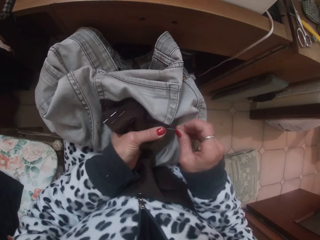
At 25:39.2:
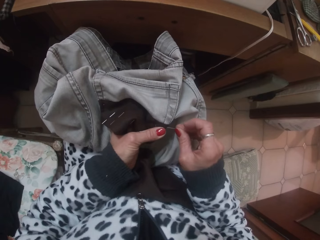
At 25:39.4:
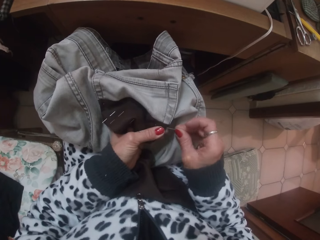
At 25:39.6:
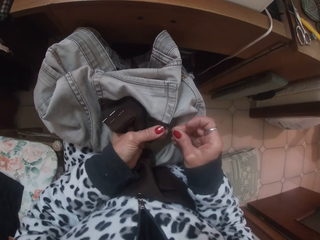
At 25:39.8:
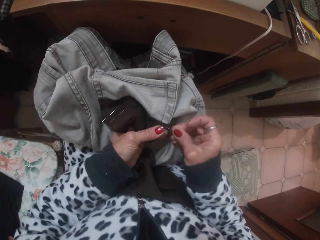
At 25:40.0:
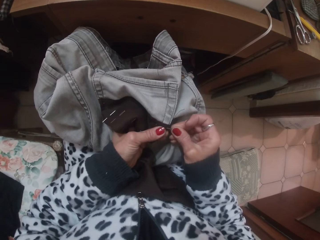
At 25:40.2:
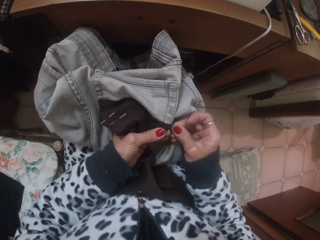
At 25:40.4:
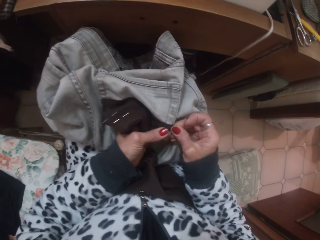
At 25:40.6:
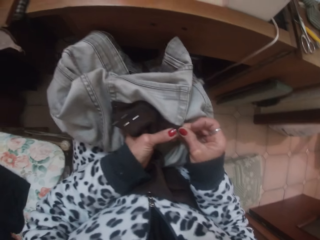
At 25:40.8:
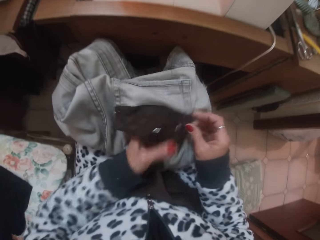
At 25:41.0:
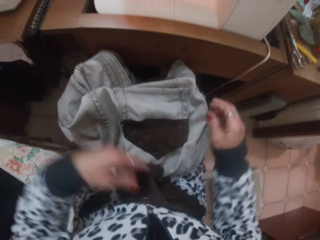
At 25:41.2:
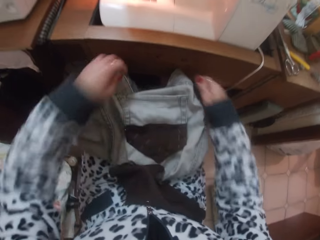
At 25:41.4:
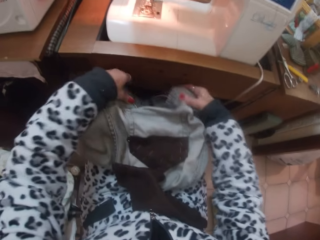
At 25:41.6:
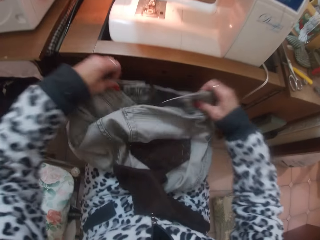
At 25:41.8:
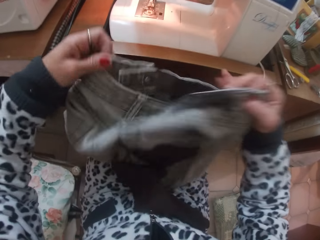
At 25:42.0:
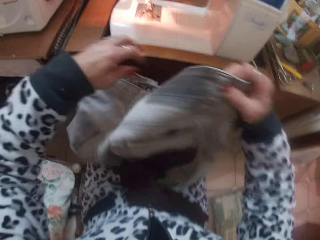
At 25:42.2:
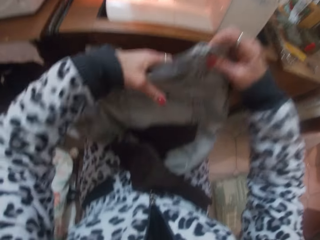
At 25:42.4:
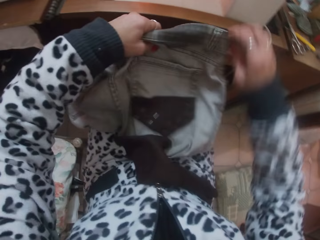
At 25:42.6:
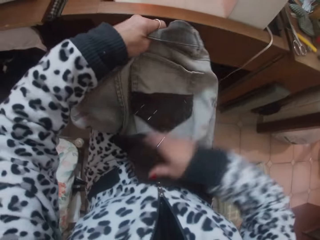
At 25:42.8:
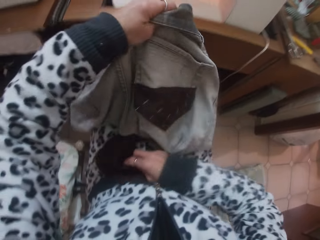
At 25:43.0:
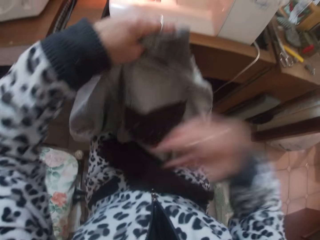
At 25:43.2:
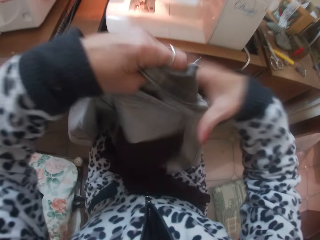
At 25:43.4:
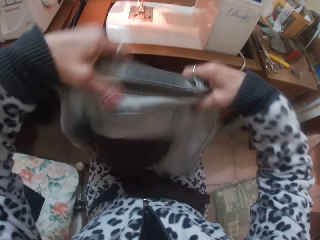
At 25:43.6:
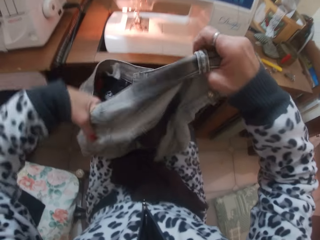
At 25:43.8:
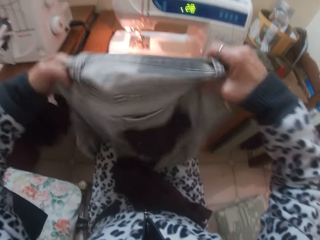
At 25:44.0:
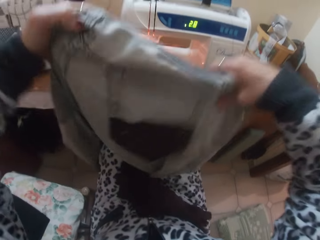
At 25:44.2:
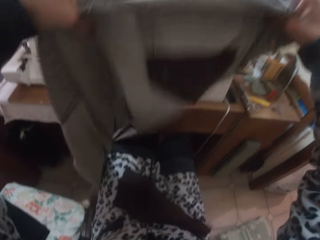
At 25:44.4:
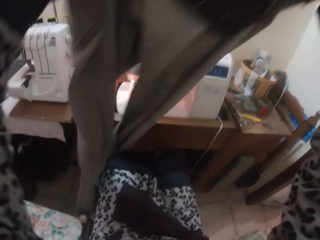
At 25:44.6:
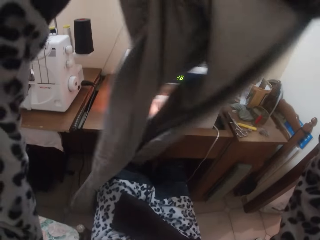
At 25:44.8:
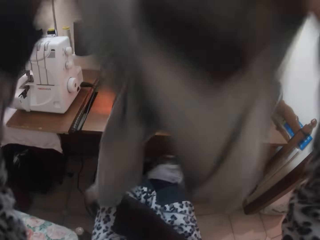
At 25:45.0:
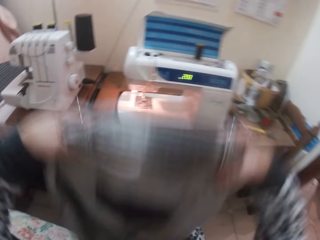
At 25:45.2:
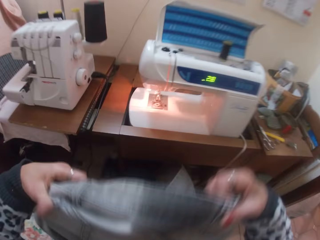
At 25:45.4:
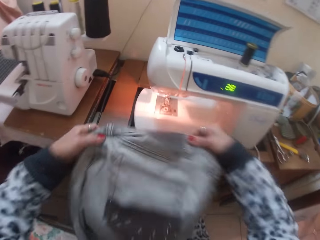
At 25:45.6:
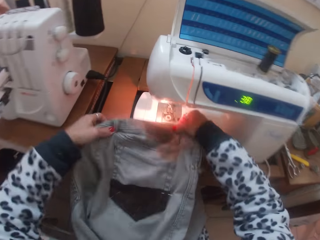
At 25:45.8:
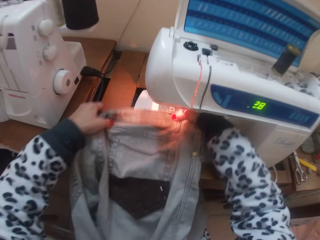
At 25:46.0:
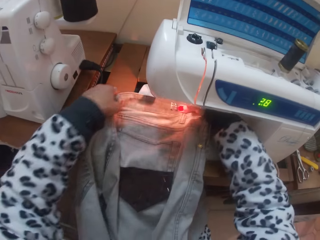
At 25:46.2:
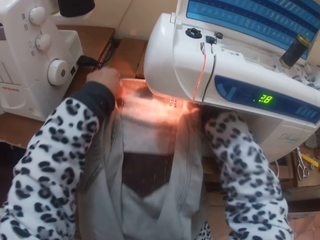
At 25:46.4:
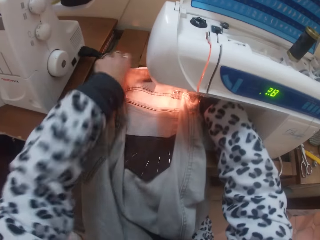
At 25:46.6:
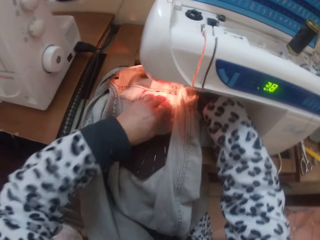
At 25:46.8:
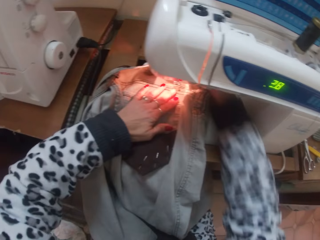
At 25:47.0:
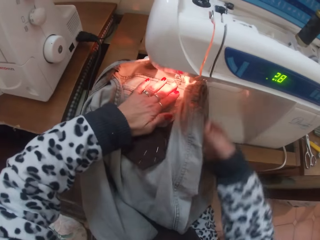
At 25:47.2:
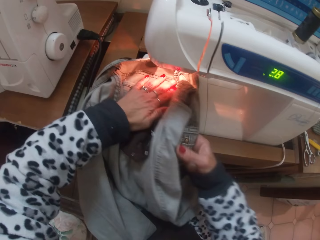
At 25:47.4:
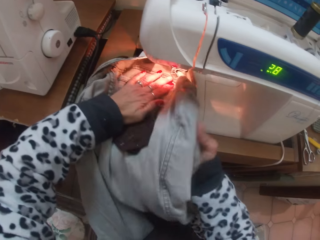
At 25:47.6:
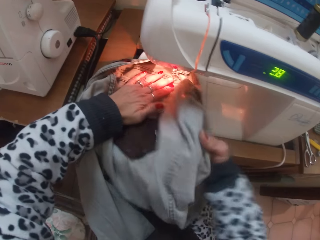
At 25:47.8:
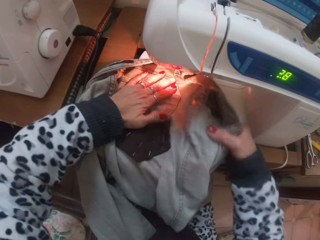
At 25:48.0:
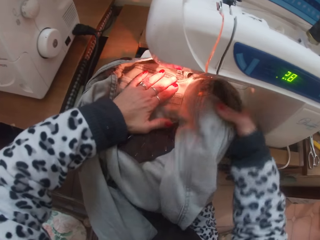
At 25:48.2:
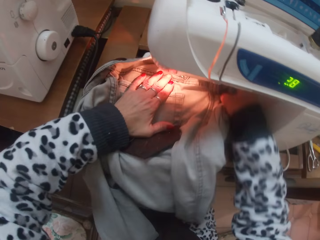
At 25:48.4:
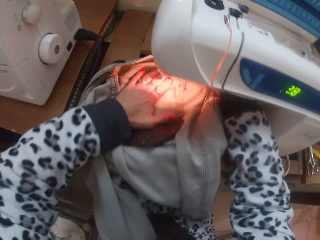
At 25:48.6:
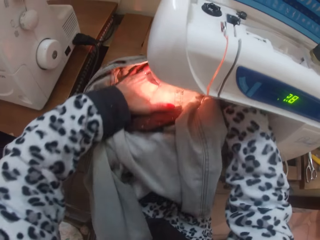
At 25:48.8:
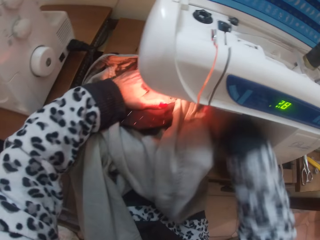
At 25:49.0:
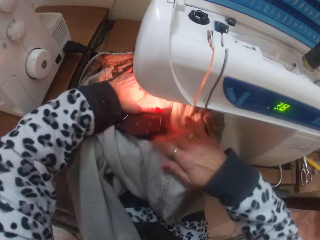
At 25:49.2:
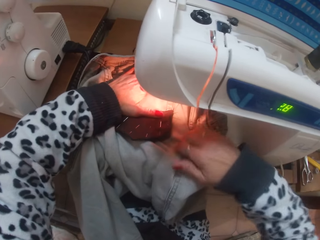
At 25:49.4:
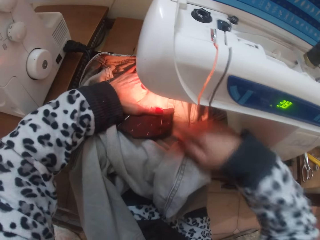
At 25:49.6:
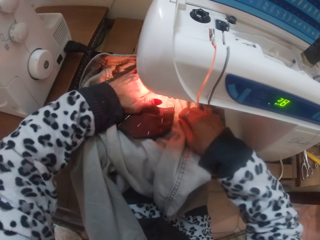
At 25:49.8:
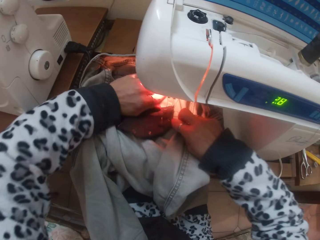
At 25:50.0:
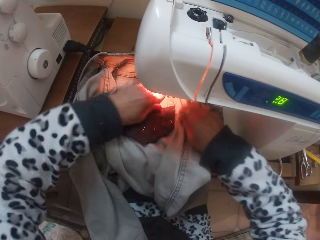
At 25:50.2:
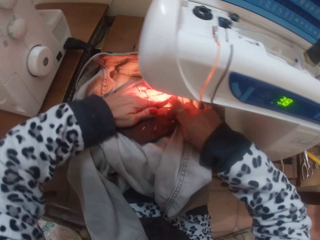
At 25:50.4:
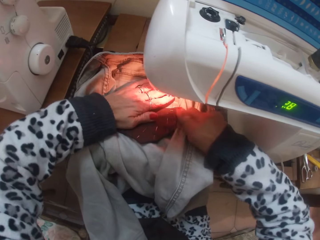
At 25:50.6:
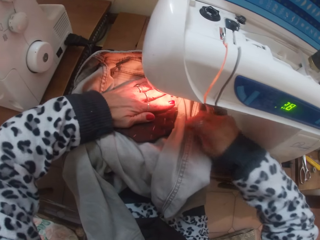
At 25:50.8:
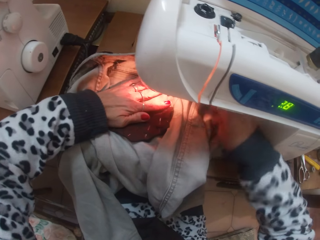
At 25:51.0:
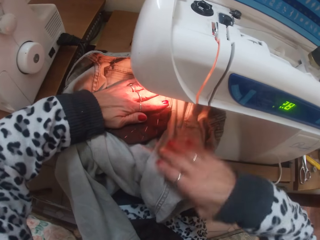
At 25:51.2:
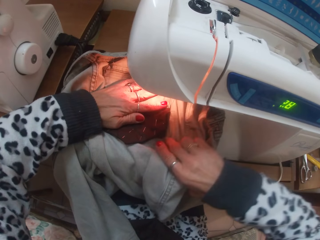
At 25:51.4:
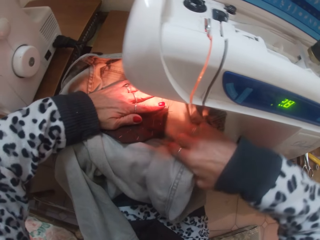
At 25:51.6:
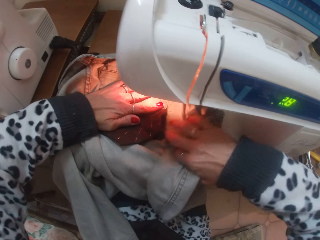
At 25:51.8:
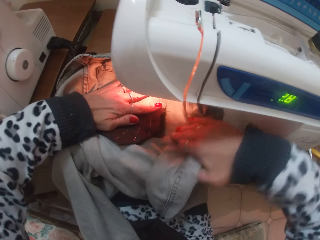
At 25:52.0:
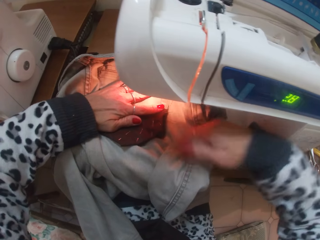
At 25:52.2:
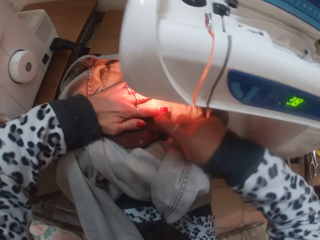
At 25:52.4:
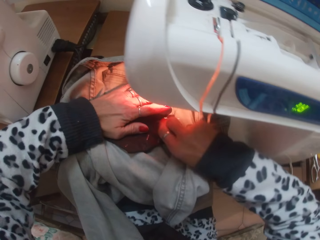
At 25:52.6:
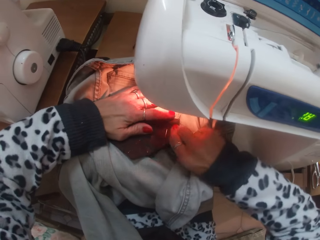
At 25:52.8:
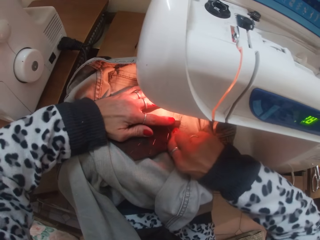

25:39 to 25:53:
The camera wearer attaches the cloth to the trouser pocket with the pin in her right hand. She pierces the cloth. She lifts the trouser and touches the cloth. She holds up the trouser with her hands. She puts down the trouser. She tucks in the trouser under the presser foot of the sewing machine with her hands. She holds down the trouser and moves the trouser.

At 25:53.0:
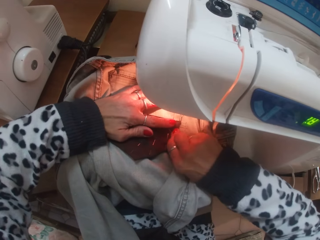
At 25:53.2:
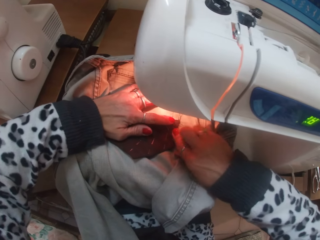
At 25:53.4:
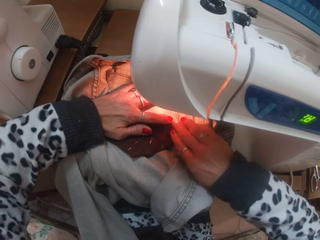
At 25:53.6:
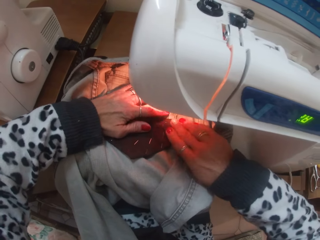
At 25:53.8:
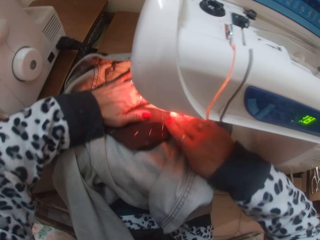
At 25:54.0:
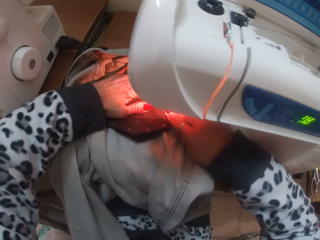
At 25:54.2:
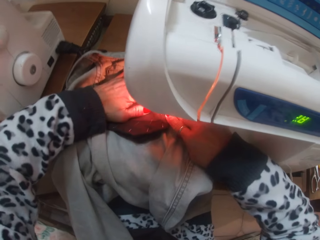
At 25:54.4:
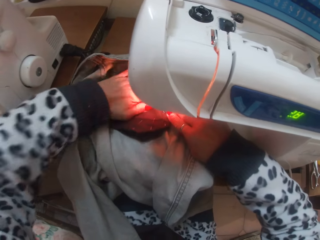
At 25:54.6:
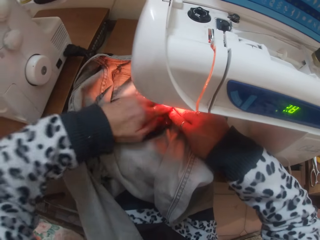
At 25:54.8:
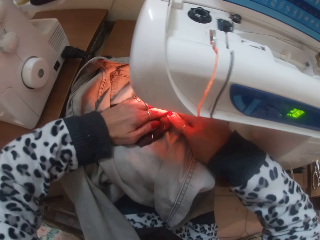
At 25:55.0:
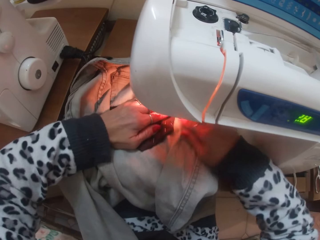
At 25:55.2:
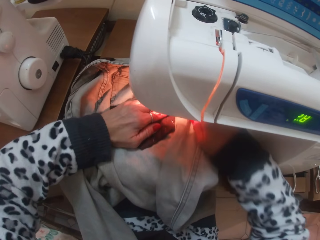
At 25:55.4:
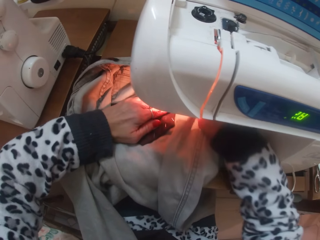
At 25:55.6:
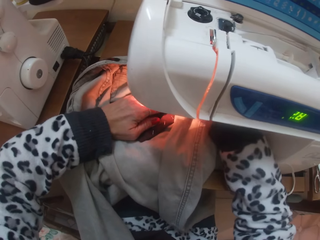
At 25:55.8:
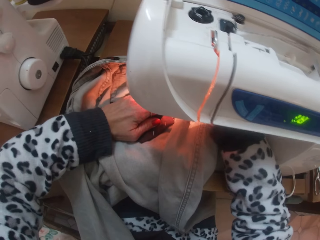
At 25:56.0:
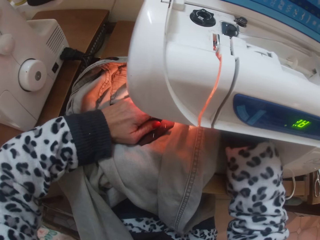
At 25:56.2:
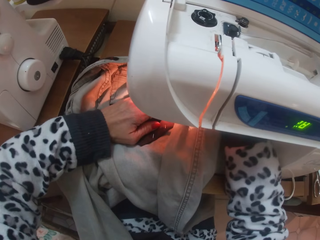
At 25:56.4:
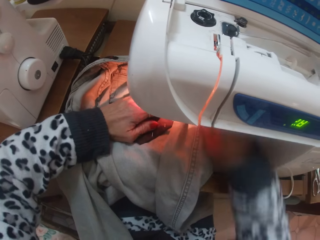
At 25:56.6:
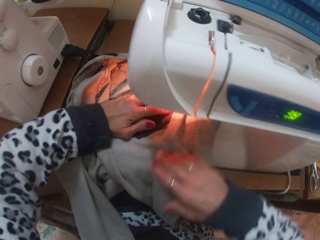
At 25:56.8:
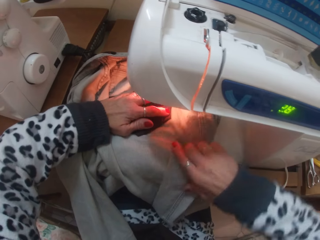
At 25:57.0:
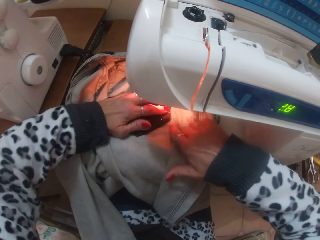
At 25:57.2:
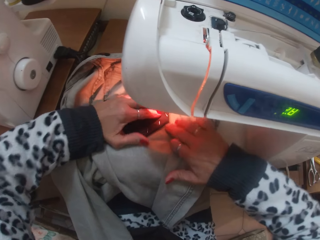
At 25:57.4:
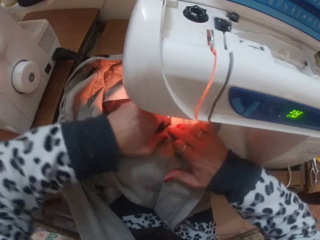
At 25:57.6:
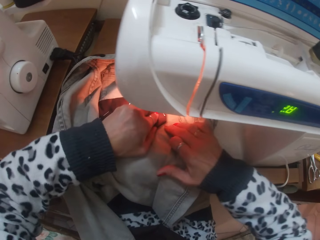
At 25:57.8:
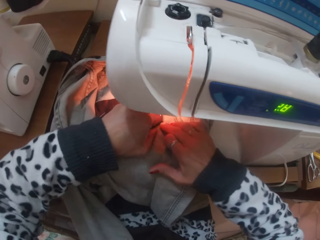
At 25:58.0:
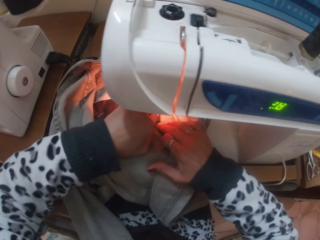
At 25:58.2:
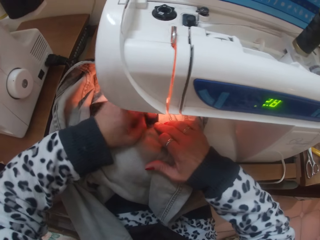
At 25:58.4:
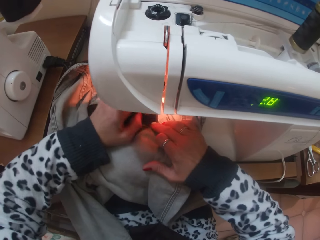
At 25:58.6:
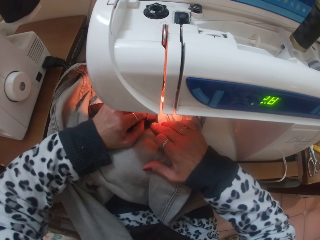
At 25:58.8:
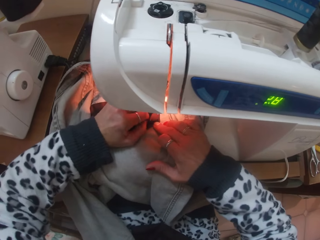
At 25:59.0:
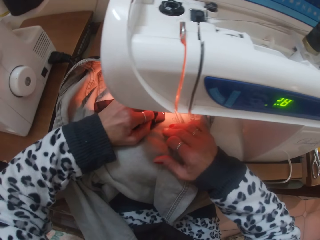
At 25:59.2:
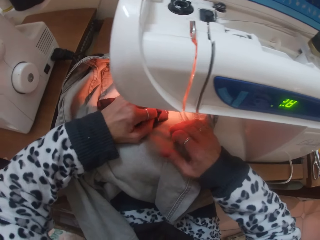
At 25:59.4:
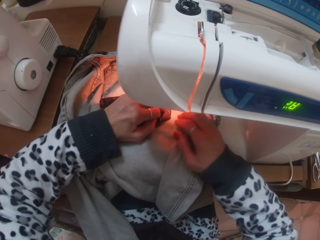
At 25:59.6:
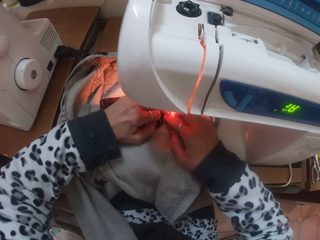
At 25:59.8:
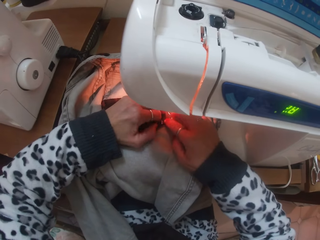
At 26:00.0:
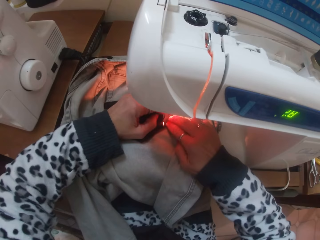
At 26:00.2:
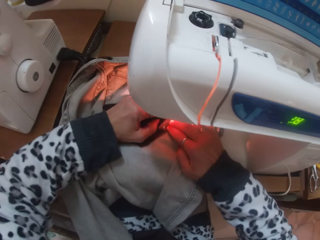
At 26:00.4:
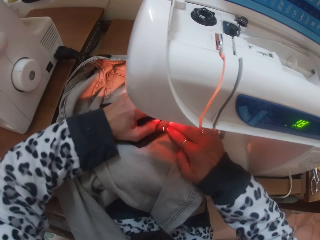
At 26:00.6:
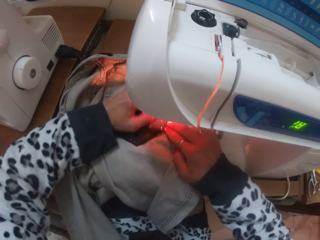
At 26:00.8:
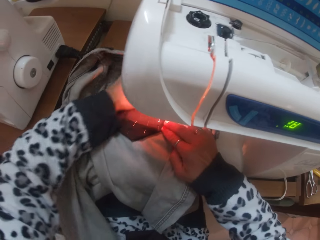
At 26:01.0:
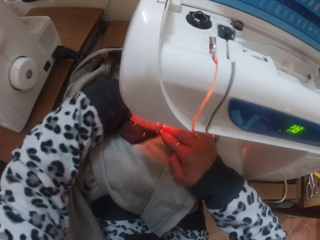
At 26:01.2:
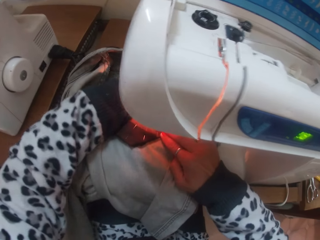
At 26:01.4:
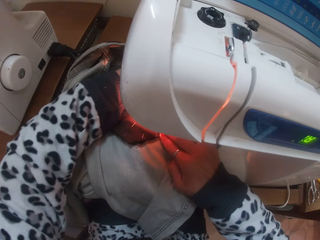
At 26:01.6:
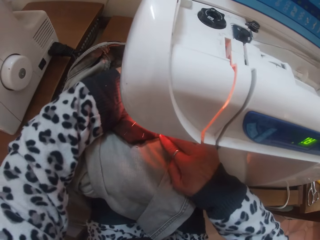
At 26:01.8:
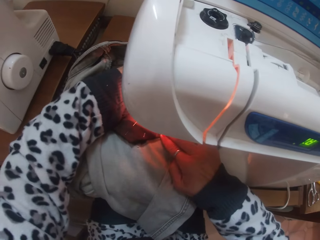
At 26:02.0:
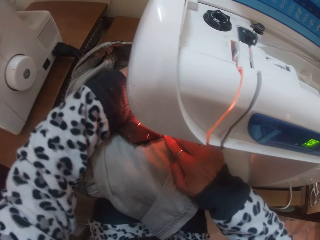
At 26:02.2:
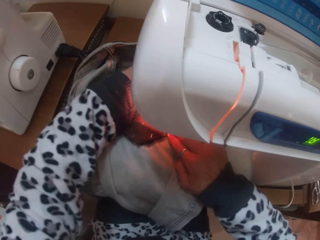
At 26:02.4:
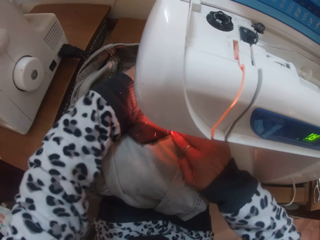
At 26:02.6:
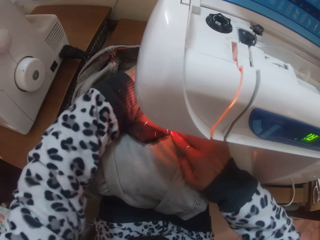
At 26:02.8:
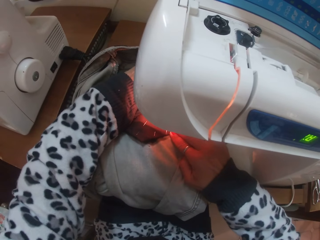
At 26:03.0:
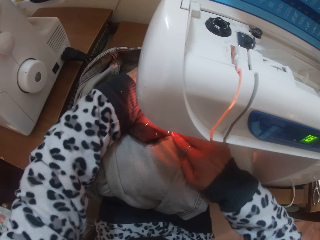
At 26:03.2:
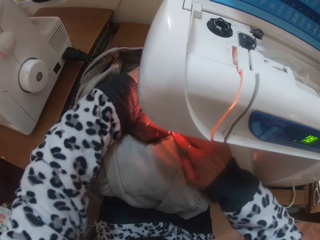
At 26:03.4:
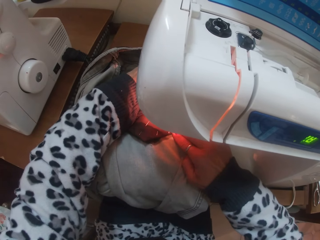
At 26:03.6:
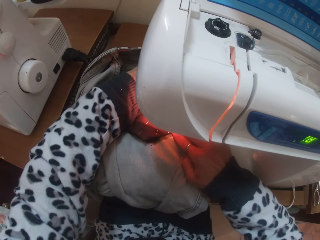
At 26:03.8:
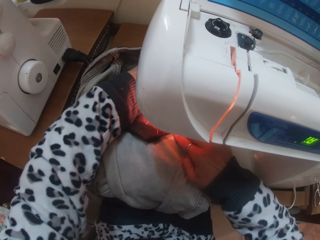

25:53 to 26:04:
The camera wearer sews the trouser. She drops down the presser foot lever of the sewing machine with her right hand. She sews the patch pocket over the trouser with the sewing machine.
